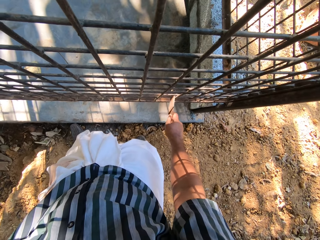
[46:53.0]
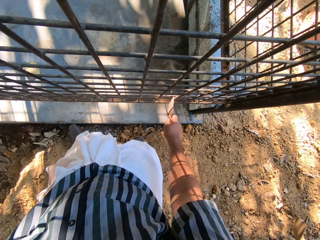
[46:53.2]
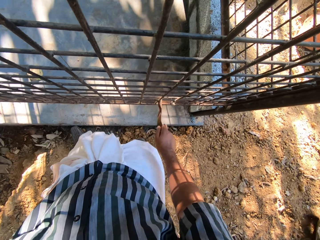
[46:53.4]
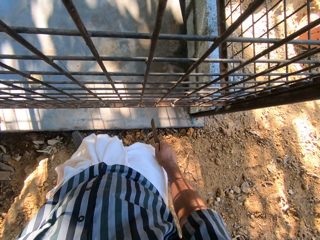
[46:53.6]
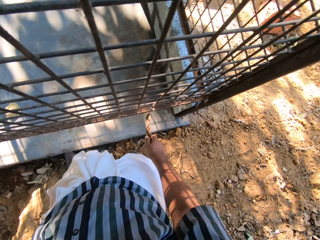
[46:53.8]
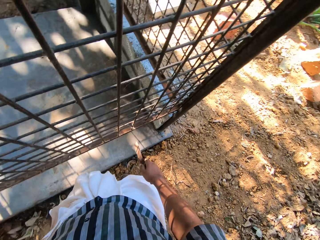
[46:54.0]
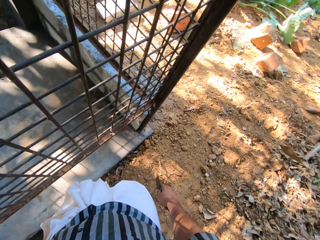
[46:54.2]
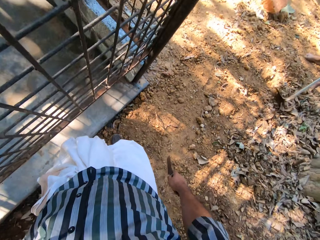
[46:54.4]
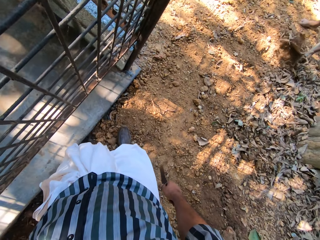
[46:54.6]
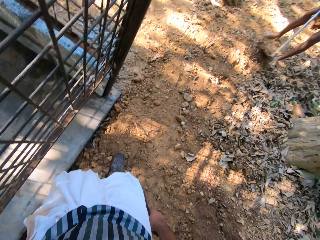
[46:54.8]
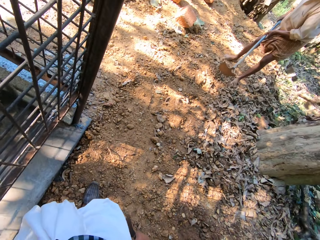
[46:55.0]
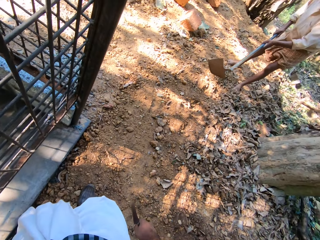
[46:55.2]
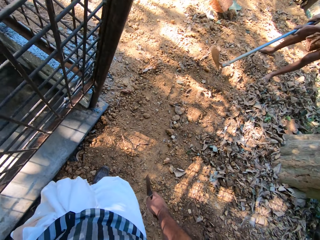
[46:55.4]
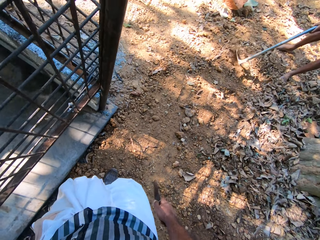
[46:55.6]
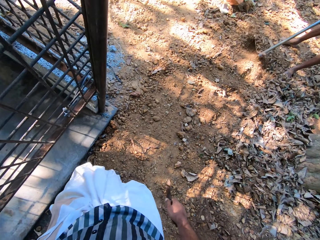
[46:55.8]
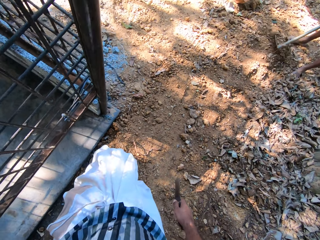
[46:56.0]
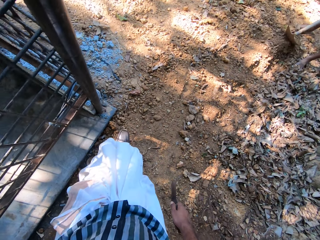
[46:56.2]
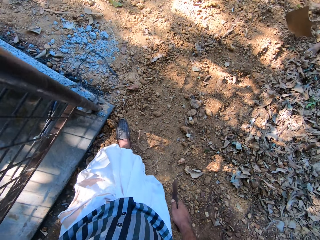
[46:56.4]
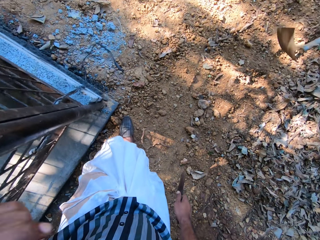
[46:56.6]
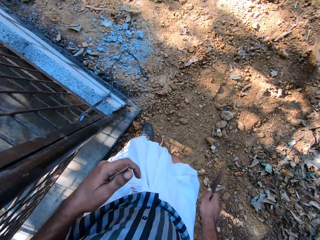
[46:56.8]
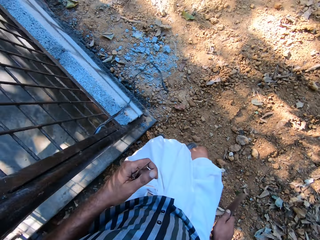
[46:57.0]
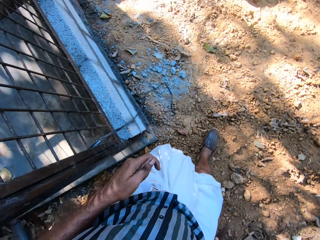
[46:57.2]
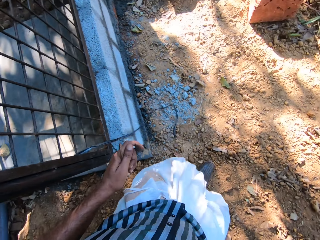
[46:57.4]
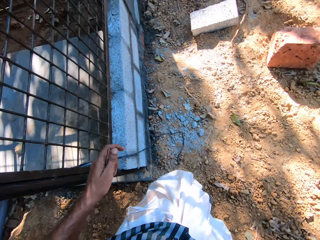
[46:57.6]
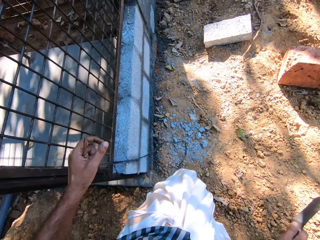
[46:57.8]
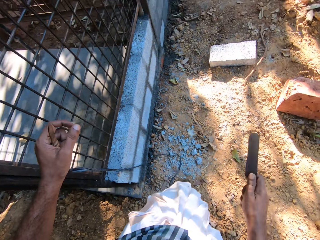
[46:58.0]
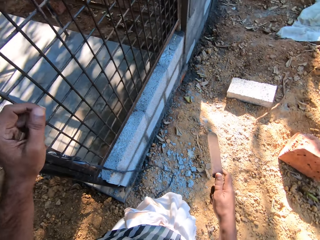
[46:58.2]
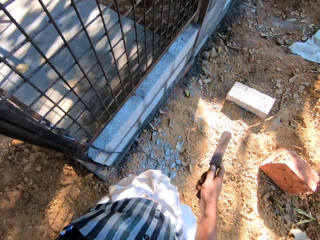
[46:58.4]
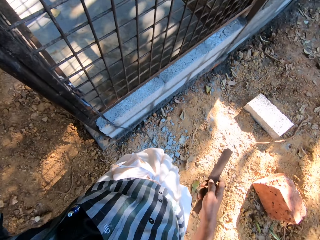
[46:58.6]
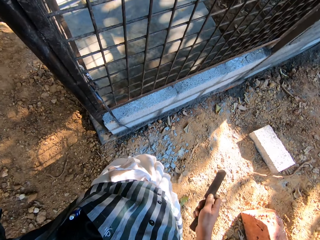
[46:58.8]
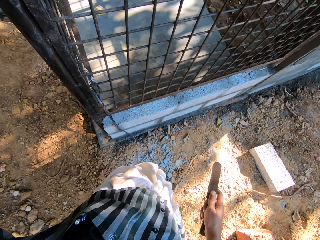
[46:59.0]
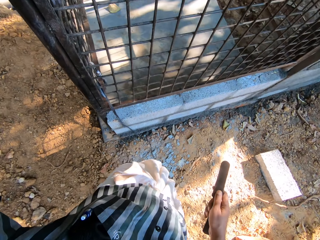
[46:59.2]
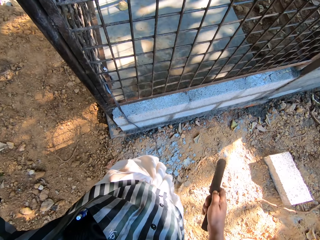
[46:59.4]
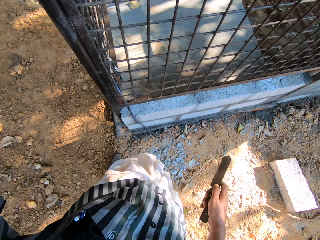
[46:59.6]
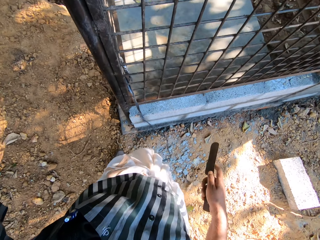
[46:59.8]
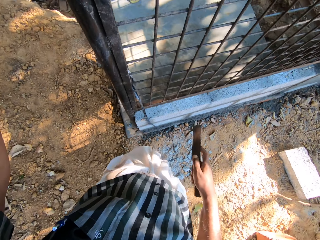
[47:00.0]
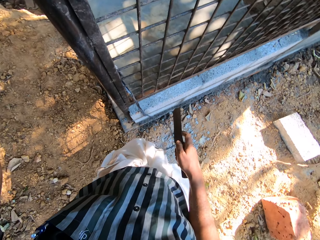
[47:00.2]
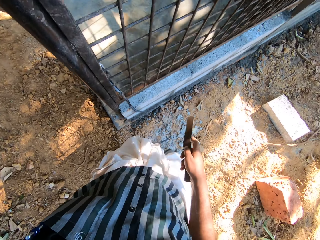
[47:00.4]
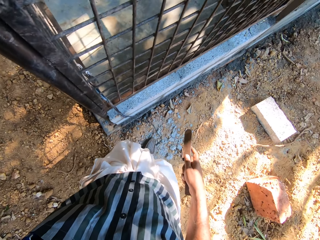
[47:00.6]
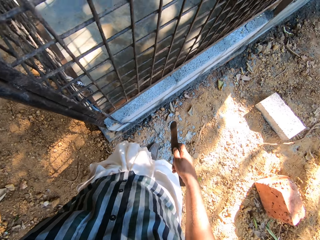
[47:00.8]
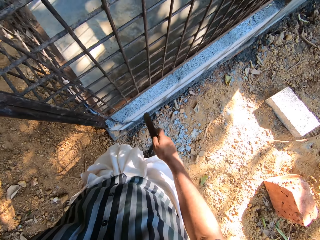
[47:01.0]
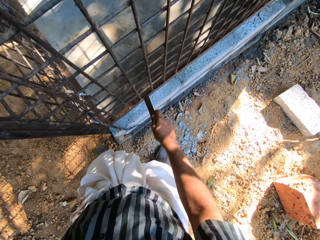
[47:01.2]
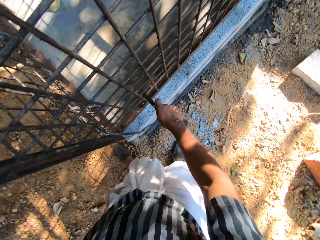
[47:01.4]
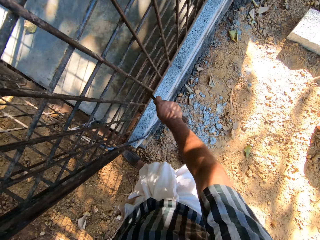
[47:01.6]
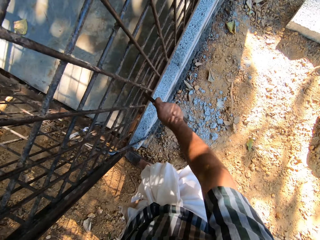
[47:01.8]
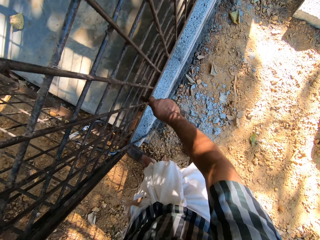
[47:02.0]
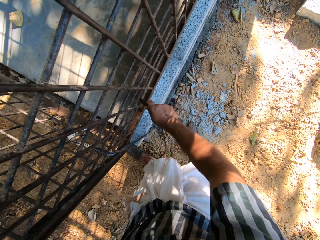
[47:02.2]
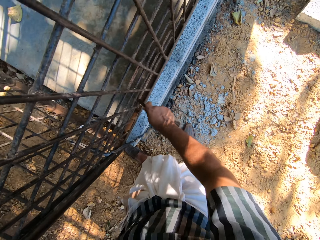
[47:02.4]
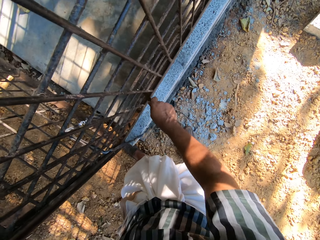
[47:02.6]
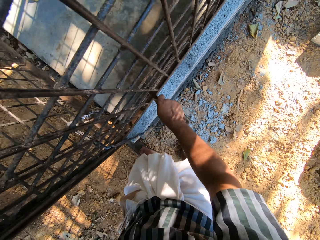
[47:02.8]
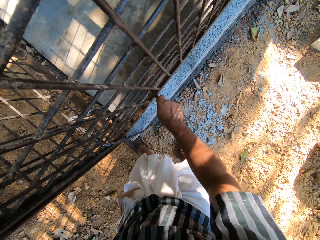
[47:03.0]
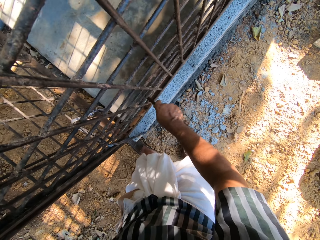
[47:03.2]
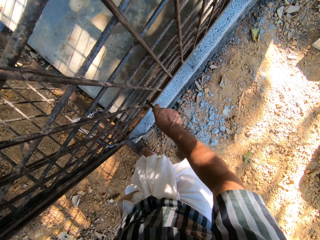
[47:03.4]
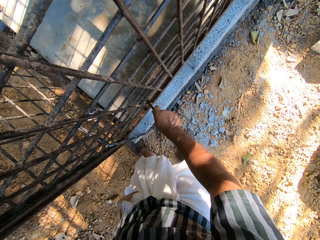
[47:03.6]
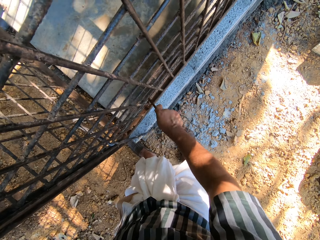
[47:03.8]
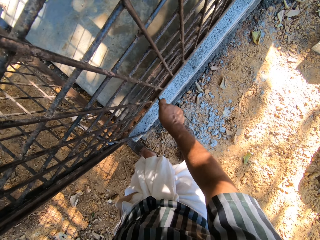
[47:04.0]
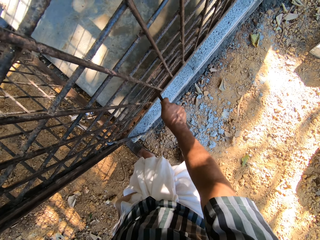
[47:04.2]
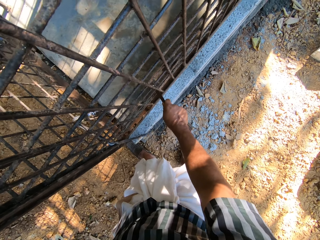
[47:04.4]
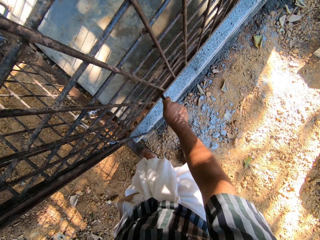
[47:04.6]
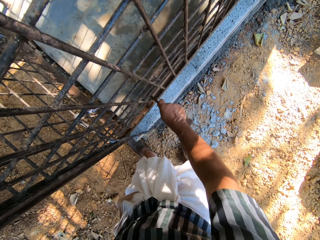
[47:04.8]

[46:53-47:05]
The camera wearer walks. A man spreads soil. The camera wearer walks. They scratch the wired fence with a piece of metal.

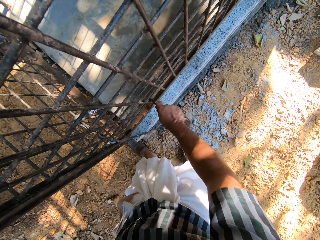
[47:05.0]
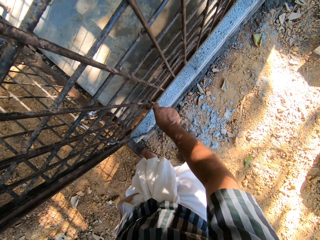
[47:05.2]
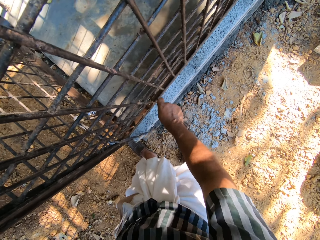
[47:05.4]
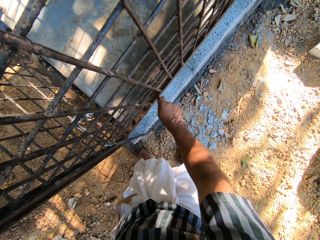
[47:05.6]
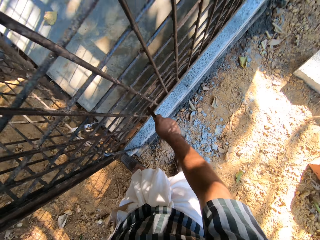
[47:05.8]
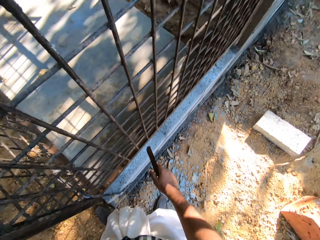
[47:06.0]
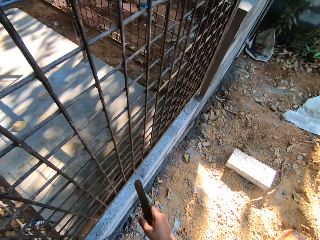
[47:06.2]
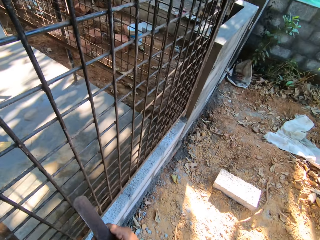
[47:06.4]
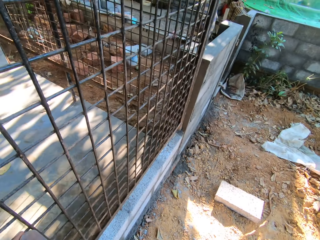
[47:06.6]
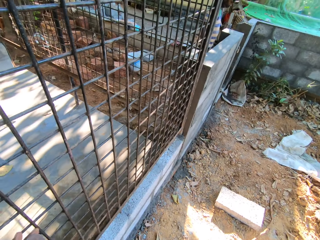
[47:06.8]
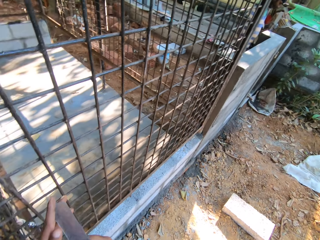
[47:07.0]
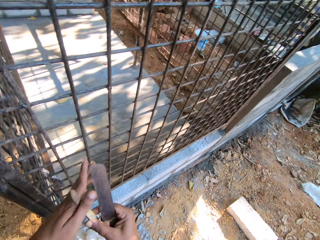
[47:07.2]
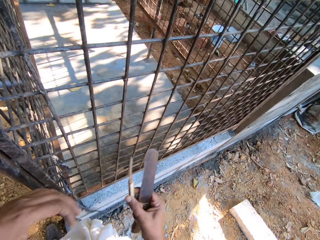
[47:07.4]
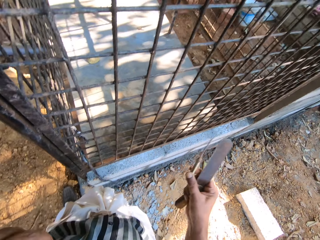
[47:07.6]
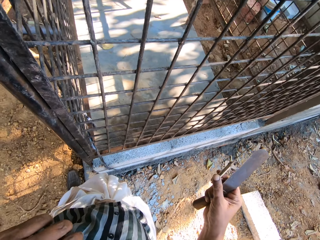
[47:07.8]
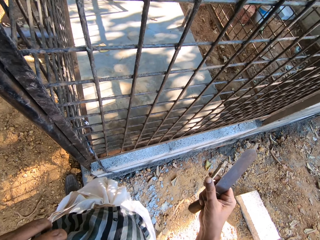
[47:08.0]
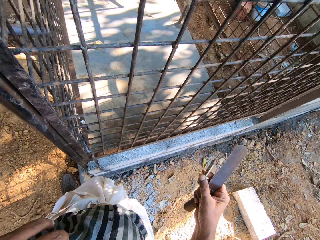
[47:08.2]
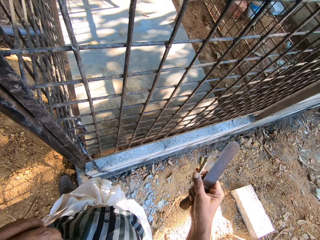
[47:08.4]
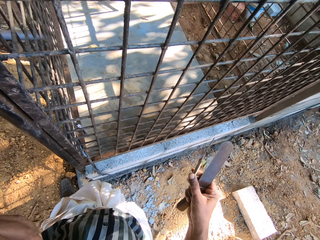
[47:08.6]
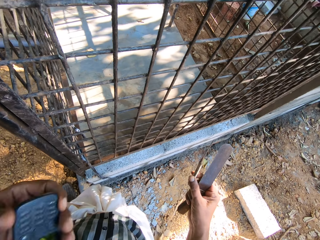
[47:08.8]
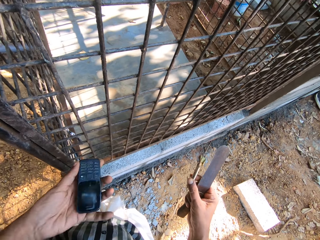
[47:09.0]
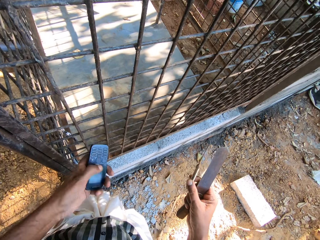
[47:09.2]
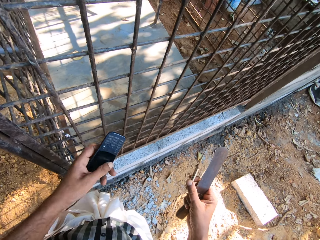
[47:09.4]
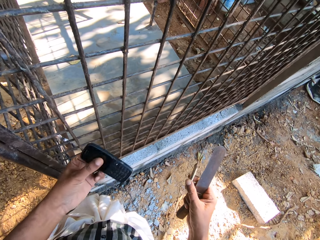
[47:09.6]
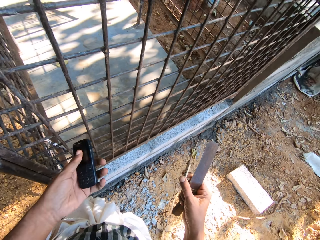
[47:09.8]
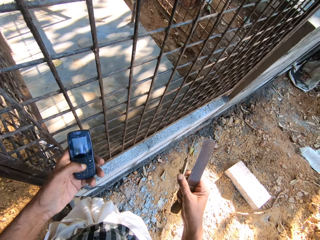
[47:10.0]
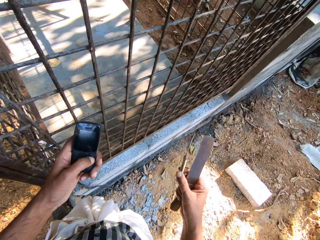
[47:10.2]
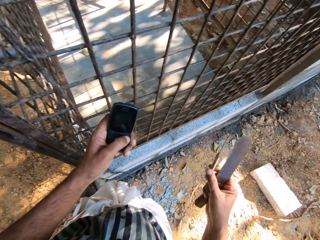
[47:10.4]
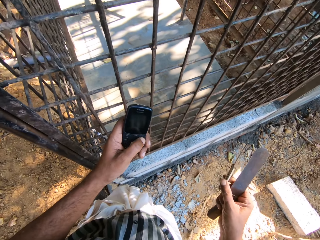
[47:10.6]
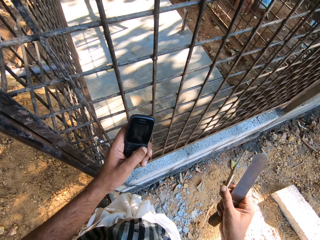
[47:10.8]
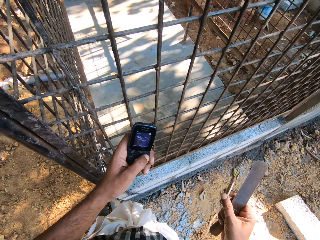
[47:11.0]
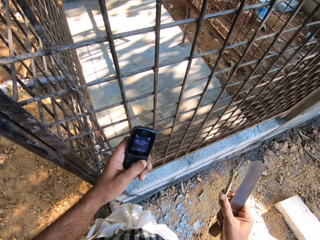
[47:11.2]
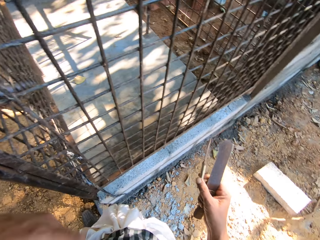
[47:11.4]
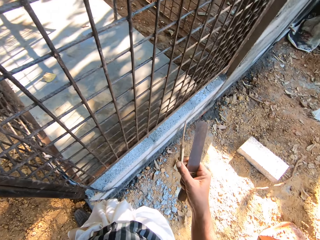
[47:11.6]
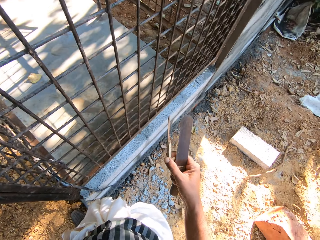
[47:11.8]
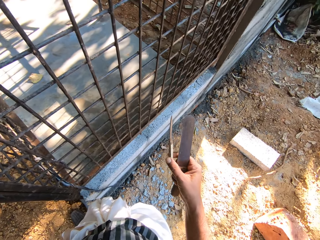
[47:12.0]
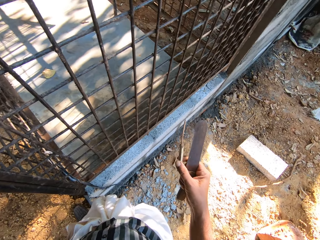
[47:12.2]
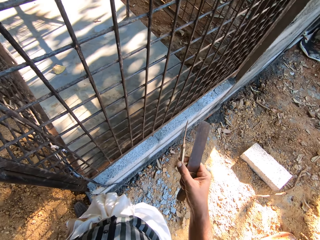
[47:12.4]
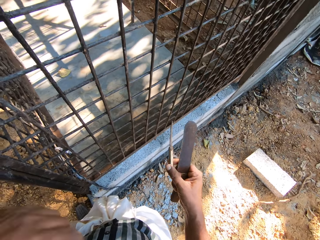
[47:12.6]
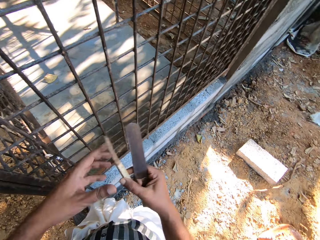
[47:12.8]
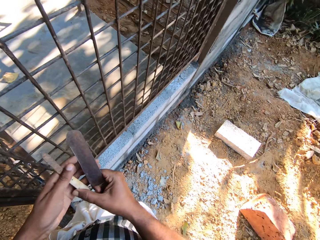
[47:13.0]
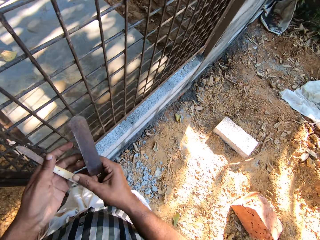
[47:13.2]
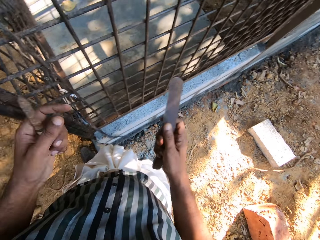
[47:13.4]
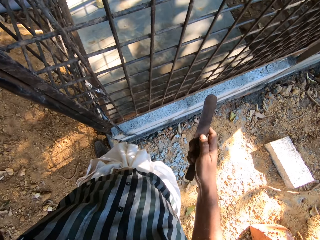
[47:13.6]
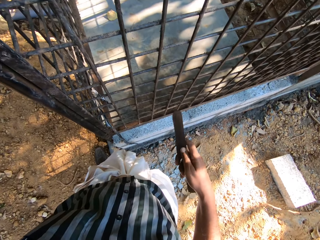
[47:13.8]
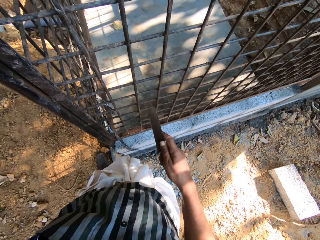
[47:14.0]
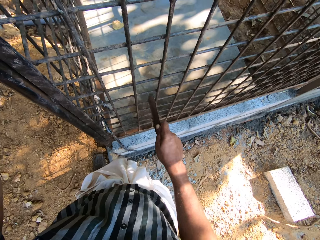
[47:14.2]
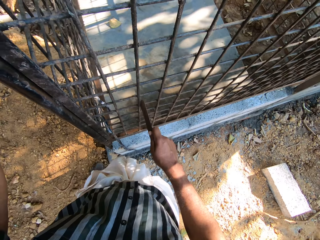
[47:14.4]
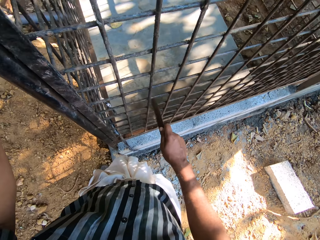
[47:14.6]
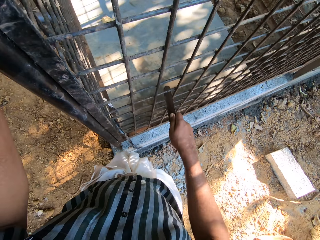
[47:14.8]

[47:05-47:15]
The camera wearer passes a small knife to his right hand from his left hand. He holds a piece of metal. He picks up a phone from his pocket with his left hand. He holds the phone. He adjusts the phone in his left hand. He operates the phone with his left hand. He puts the phone in the pocket. He passes the small knife to his left hand from his right hand. He scrapes the metal cage with the file in his right hand.
